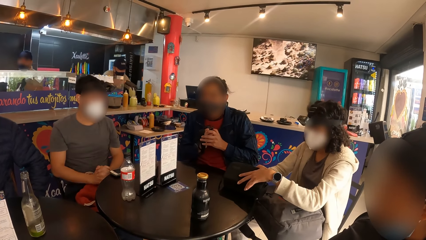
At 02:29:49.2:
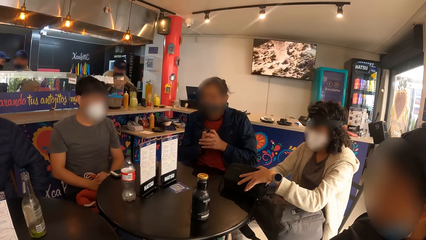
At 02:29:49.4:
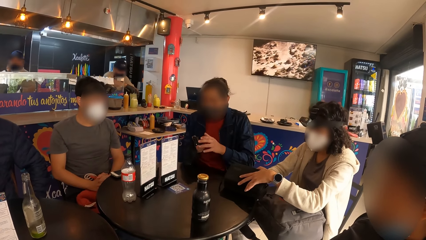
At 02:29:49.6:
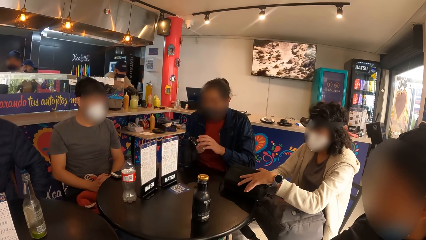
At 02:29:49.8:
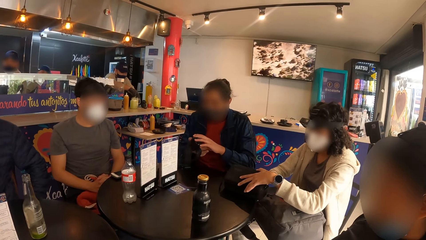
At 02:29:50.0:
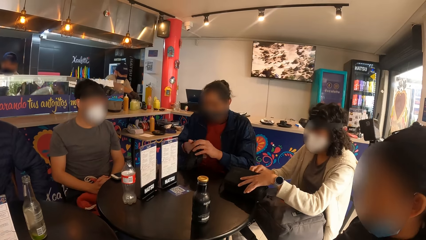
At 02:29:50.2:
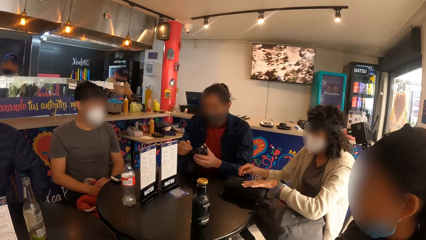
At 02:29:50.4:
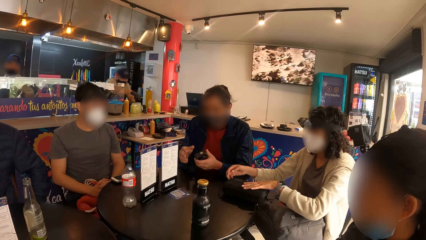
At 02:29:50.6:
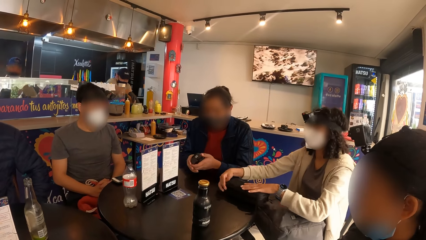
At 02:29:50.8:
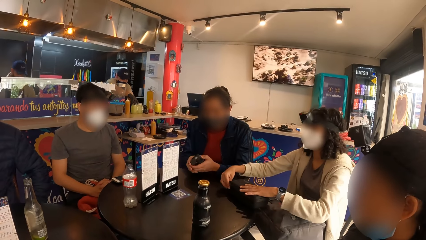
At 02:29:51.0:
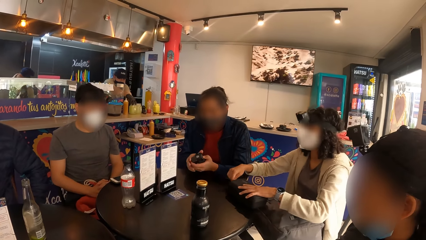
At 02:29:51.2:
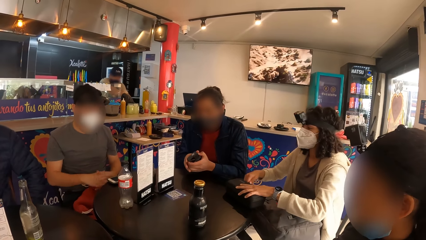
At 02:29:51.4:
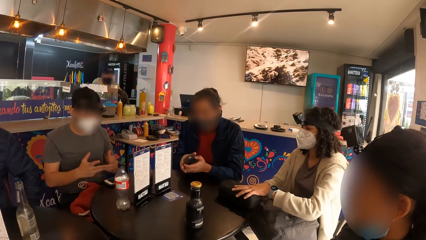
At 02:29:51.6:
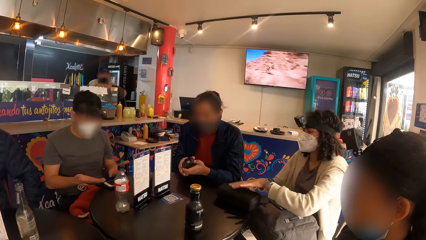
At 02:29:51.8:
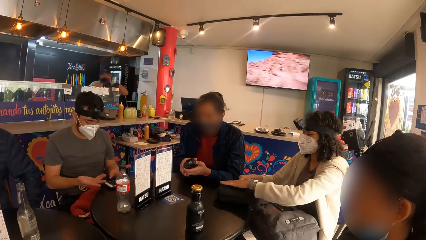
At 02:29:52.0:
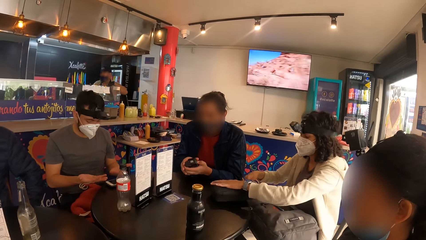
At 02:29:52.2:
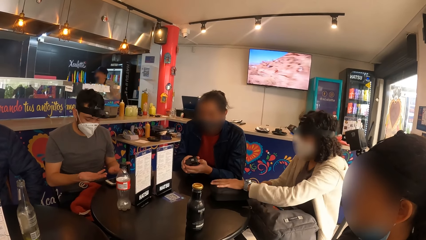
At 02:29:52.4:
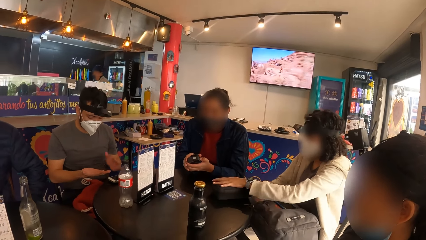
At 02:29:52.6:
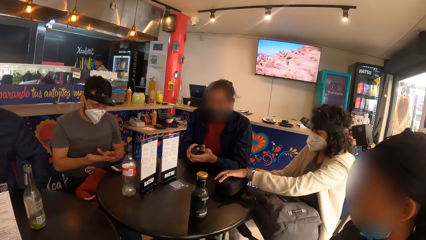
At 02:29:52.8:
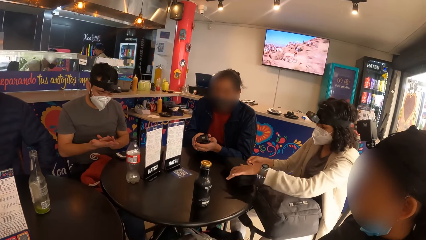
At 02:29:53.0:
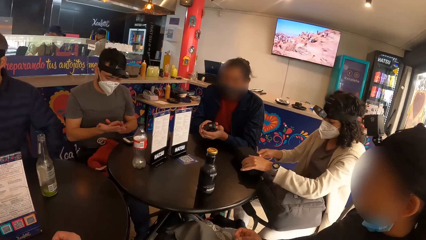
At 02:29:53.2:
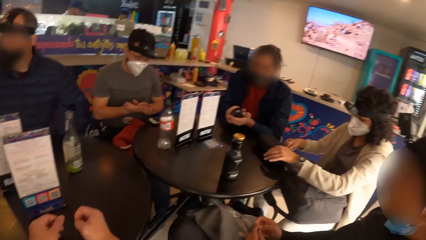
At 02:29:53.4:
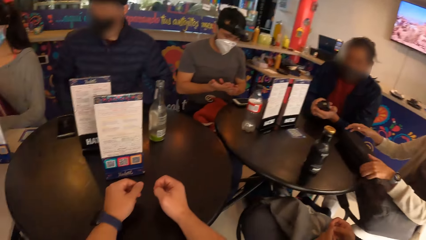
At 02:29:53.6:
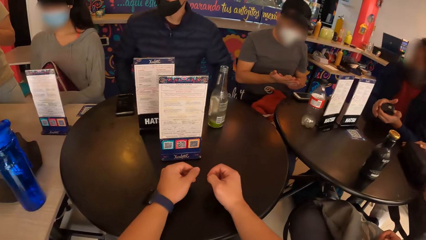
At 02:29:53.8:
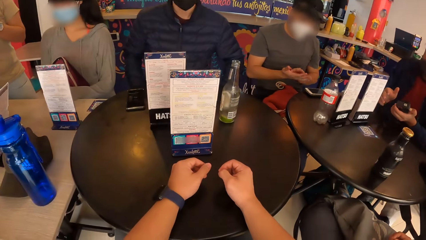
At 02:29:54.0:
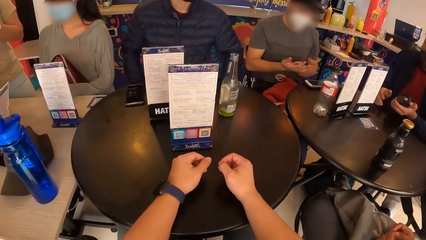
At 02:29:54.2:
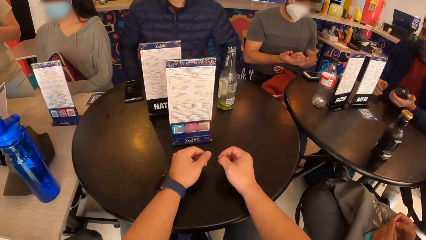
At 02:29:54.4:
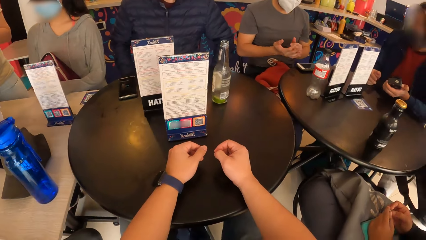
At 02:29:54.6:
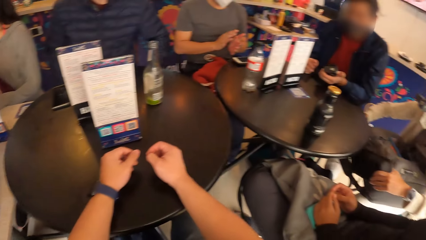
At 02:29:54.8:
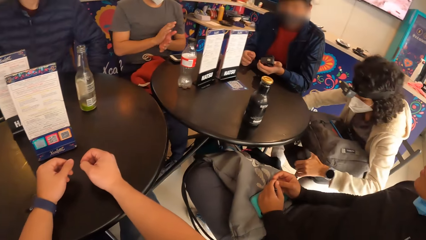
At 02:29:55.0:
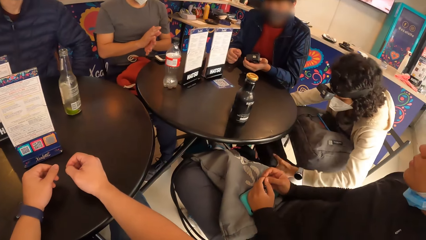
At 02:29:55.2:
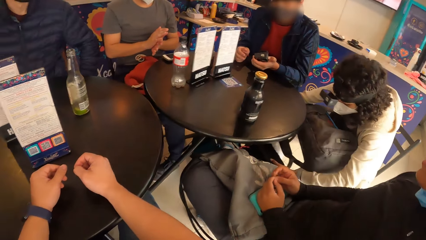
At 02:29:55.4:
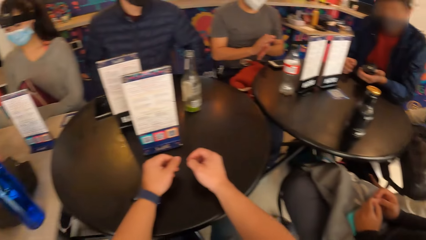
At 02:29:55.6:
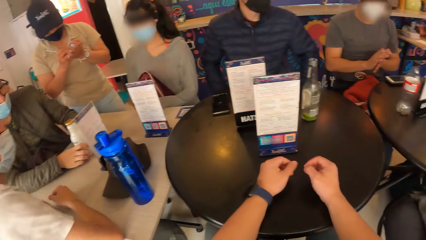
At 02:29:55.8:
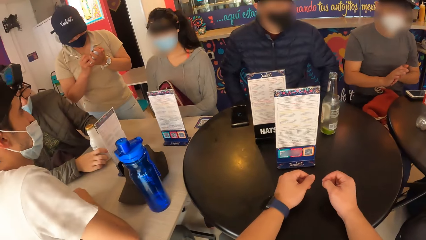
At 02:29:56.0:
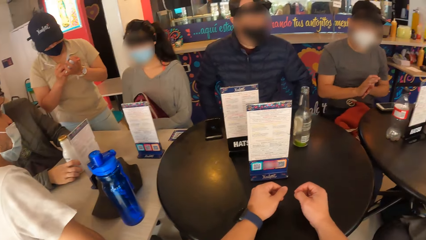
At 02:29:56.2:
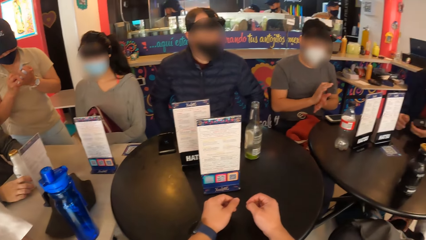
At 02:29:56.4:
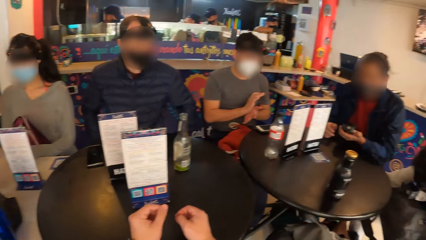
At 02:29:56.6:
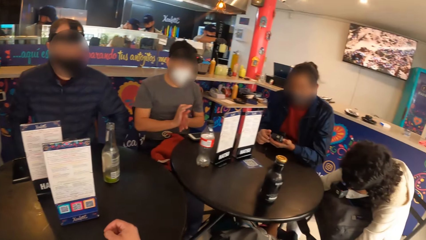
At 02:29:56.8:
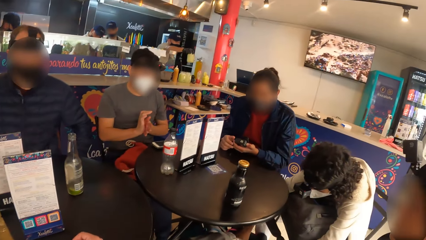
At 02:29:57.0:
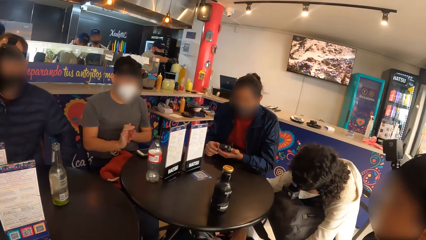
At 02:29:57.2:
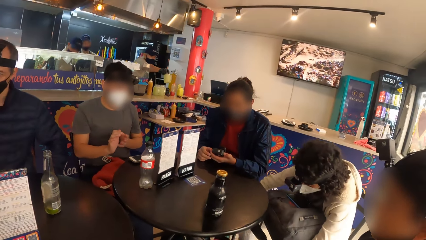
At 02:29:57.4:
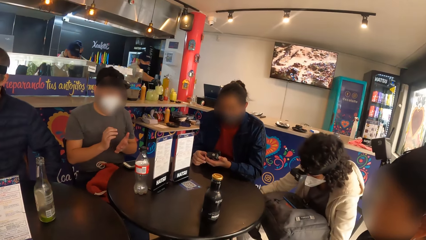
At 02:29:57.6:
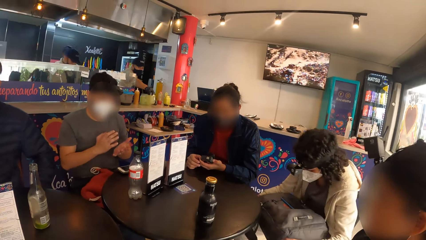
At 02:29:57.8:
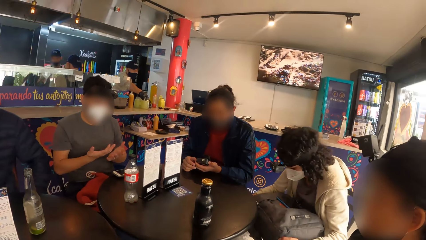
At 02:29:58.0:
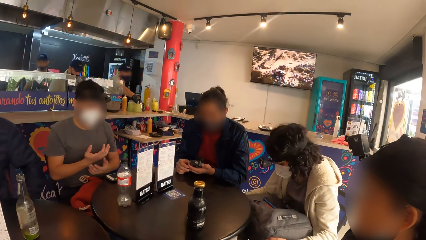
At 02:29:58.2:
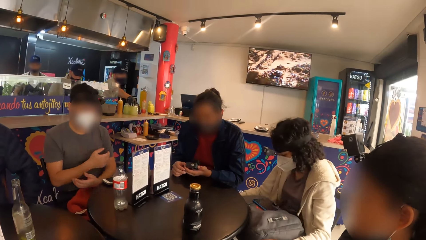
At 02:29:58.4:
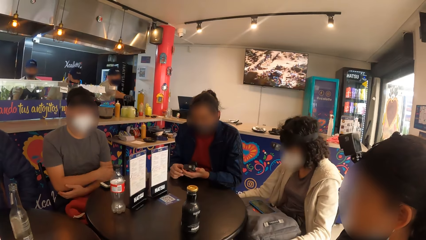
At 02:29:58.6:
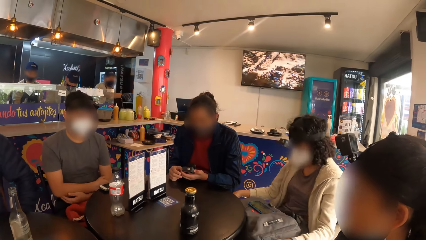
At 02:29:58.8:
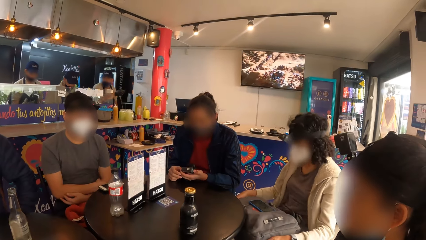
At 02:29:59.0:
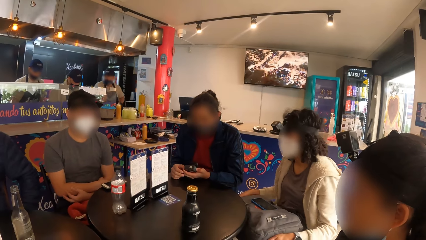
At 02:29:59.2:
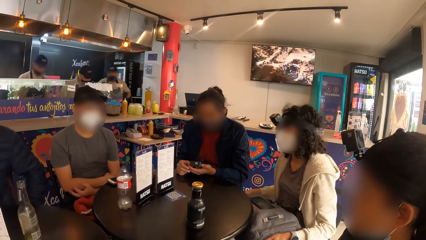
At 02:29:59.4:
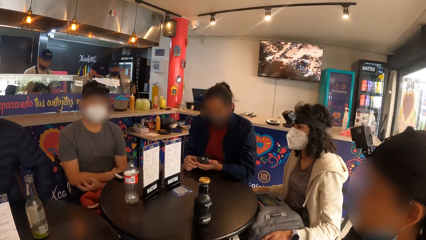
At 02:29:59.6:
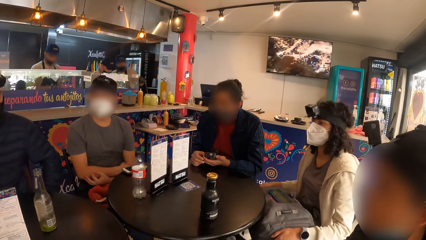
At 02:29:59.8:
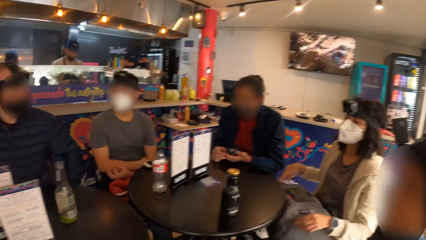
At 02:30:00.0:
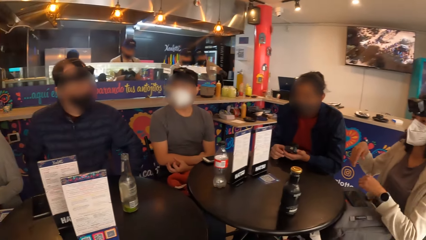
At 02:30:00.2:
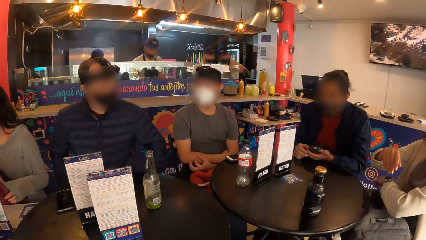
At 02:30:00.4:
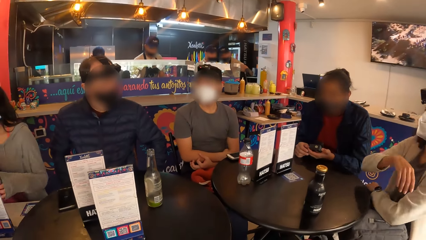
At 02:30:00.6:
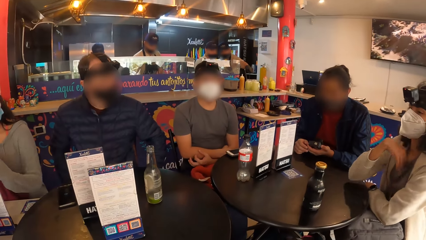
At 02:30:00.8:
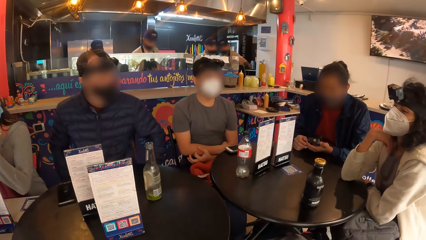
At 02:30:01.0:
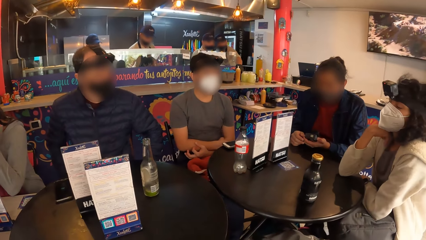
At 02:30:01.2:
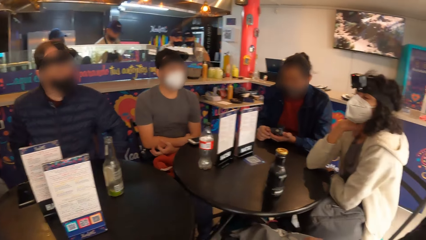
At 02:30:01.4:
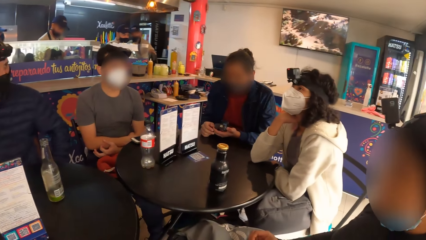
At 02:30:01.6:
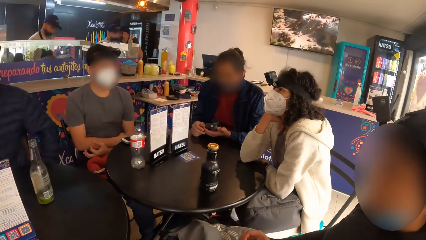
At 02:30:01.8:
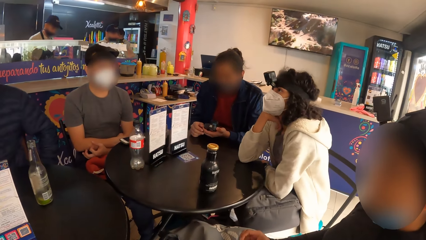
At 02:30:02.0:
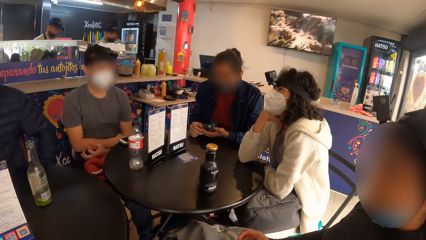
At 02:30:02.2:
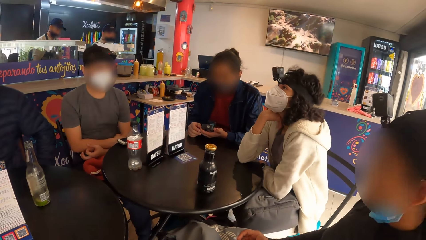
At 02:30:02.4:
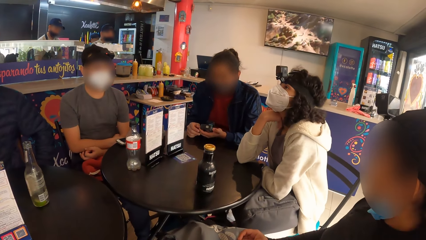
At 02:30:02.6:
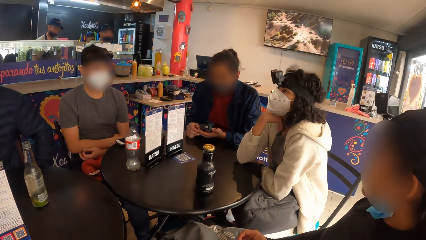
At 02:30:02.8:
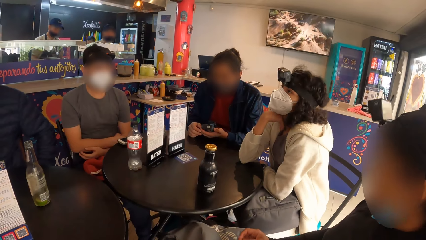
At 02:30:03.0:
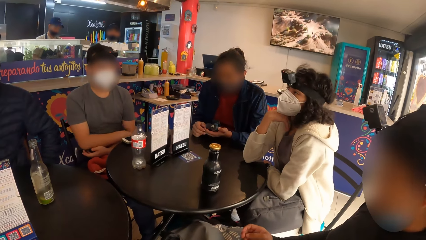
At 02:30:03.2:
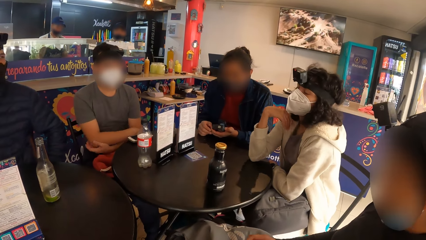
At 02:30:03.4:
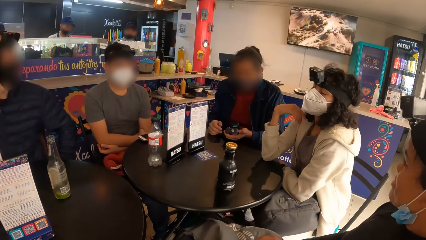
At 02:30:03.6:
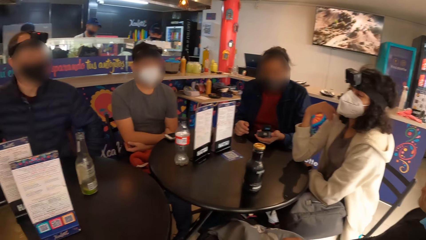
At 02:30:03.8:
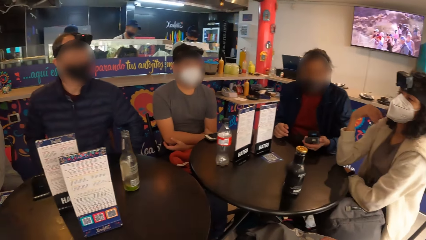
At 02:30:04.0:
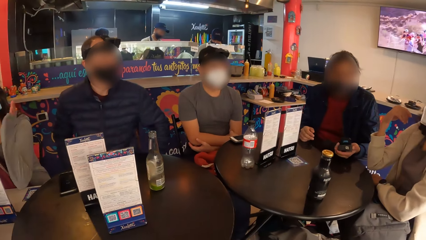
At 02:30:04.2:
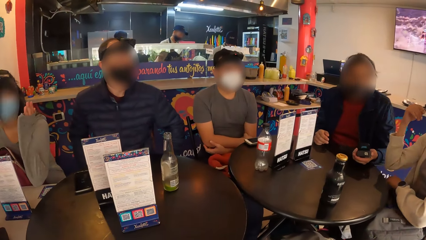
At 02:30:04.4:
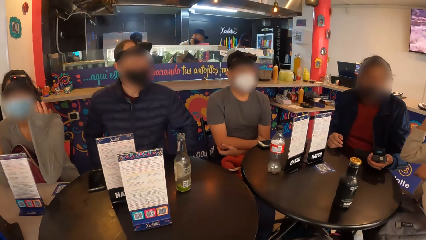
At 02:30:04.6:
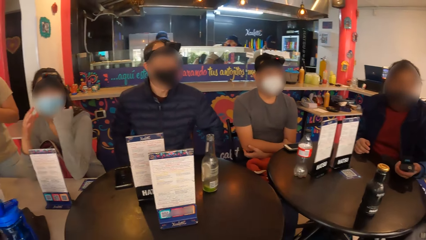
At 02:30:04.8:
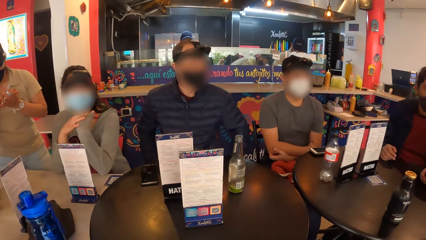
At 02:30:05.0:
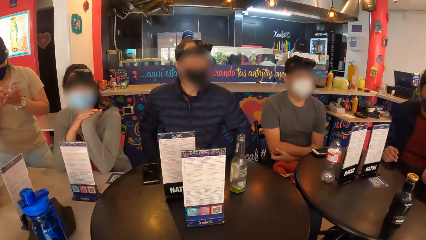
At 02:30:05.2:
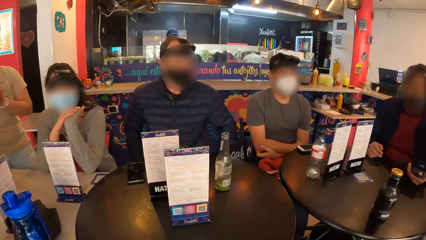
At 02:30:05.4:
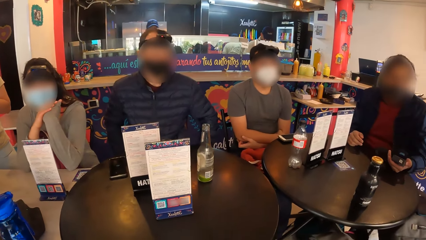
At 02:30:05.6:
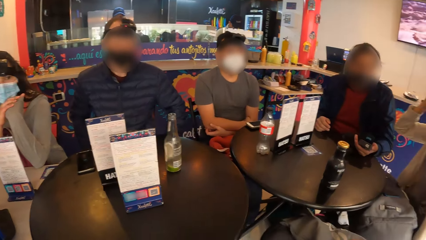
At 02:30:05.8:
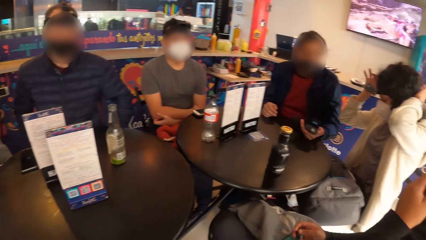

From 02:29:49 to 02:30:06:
The woman drops the case under the table with both hands.
